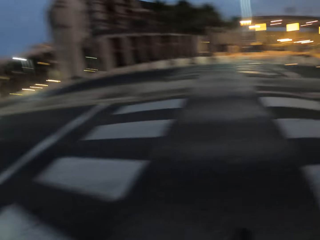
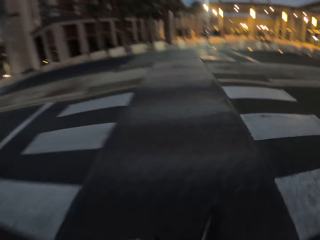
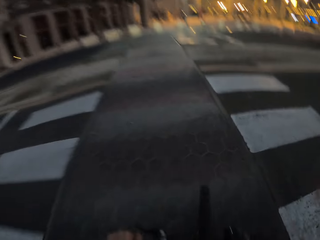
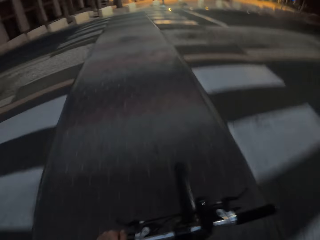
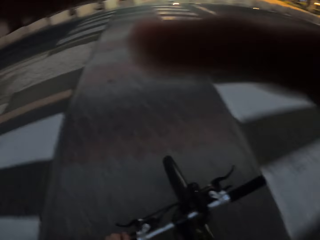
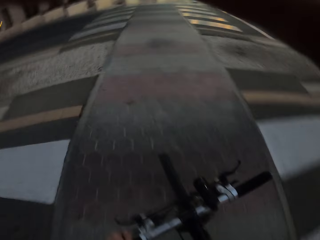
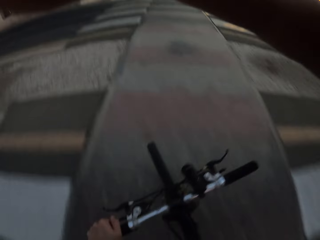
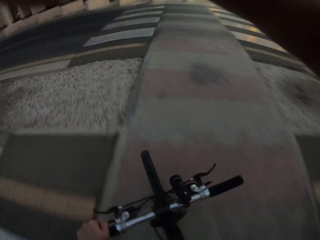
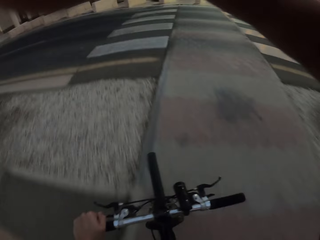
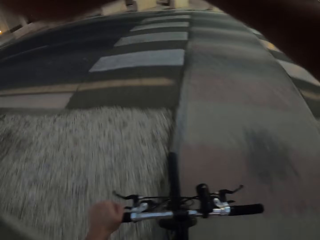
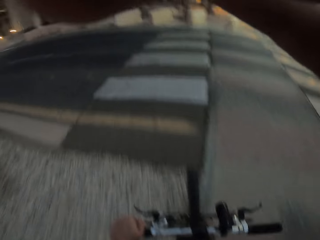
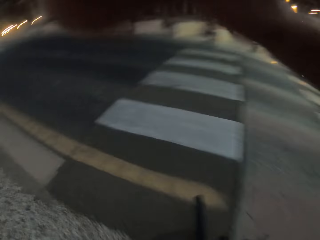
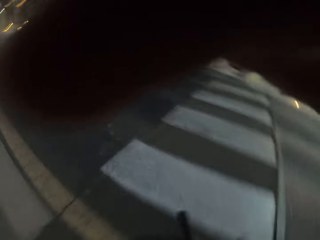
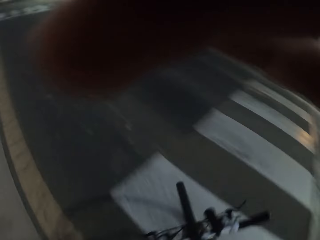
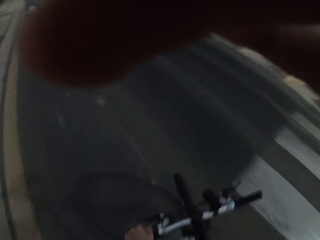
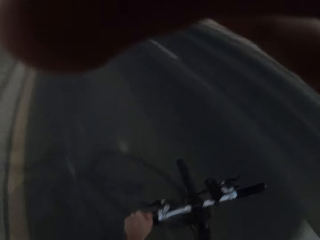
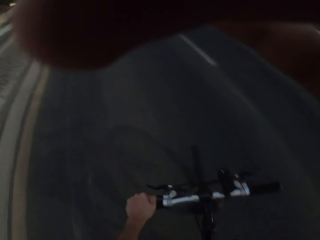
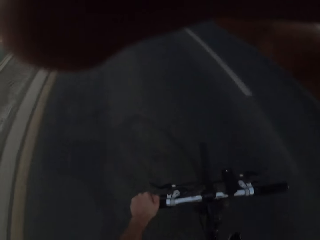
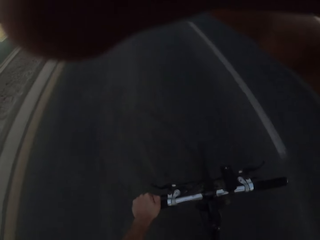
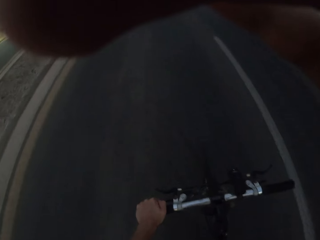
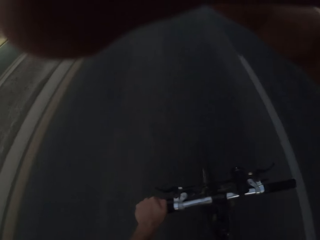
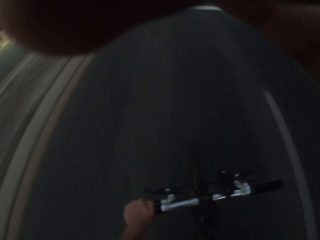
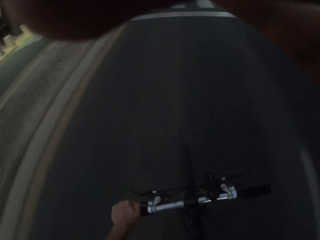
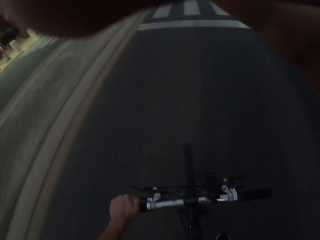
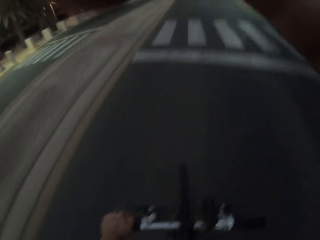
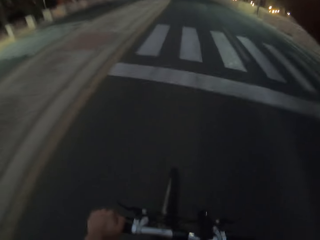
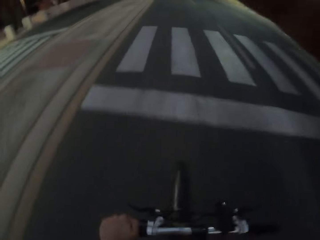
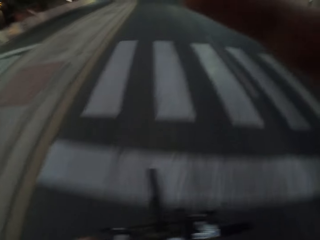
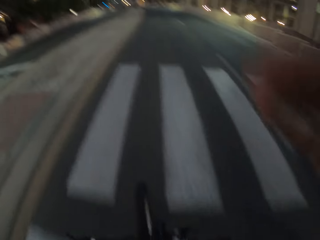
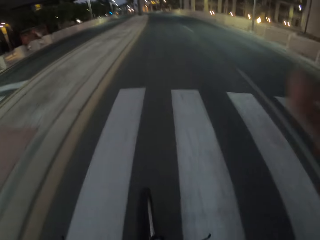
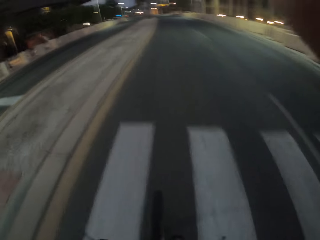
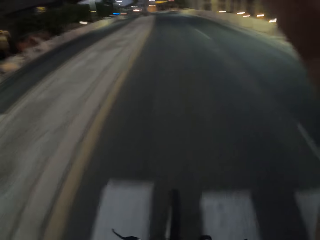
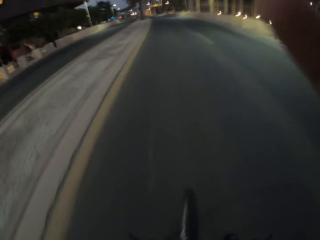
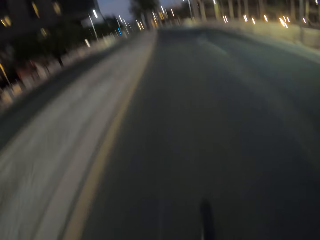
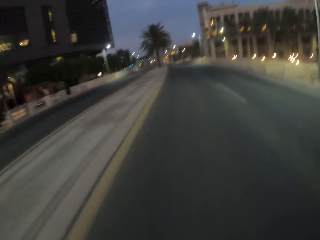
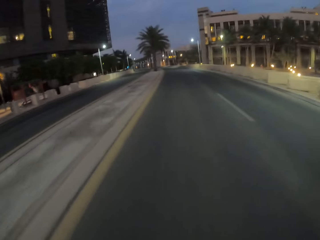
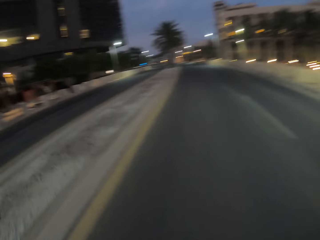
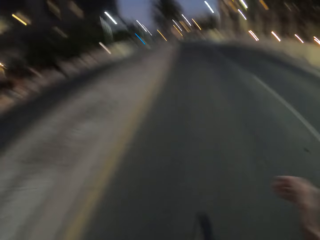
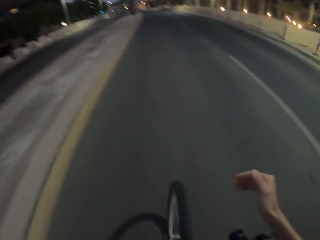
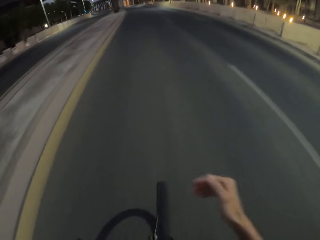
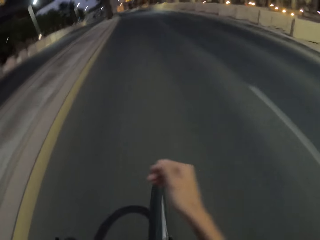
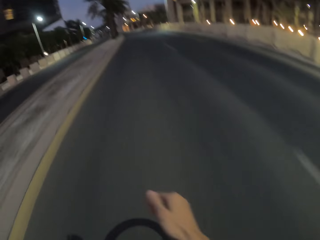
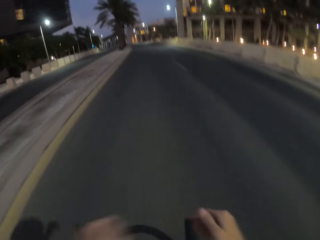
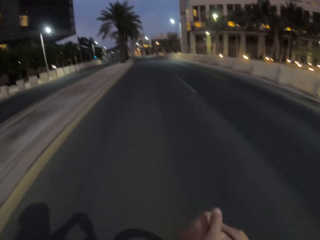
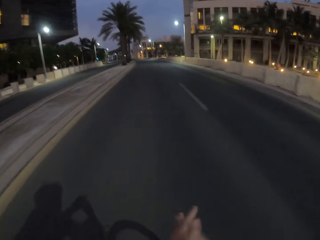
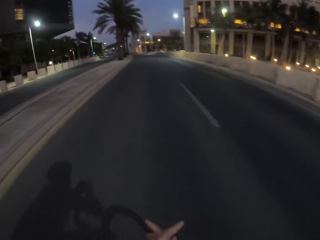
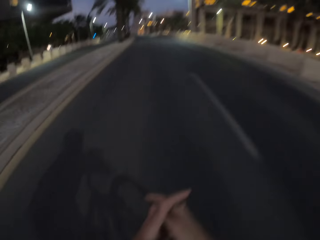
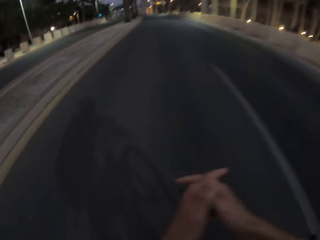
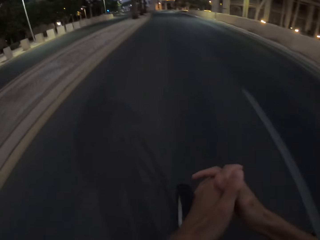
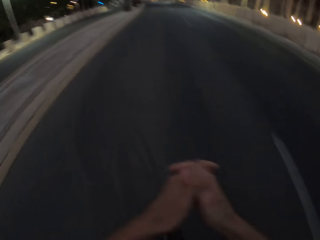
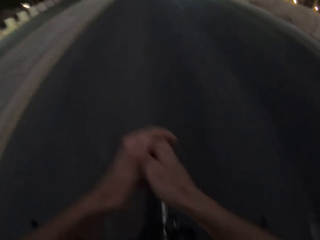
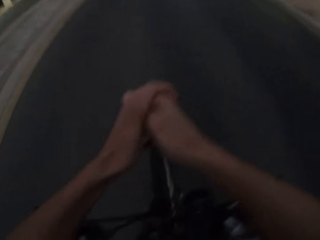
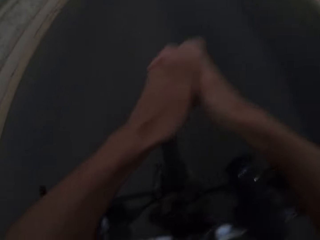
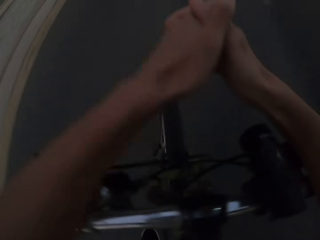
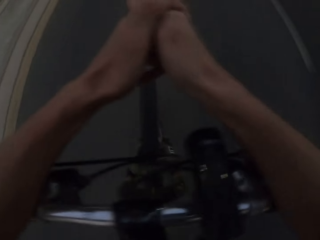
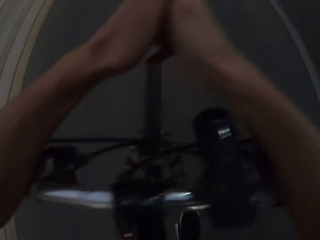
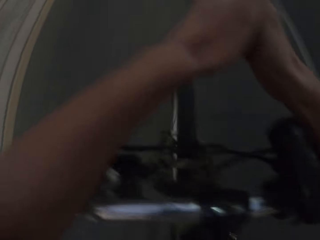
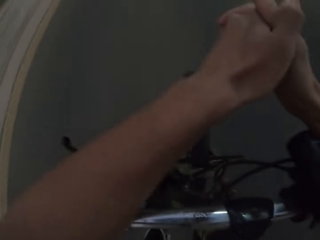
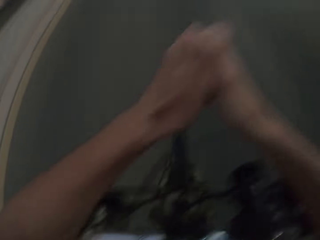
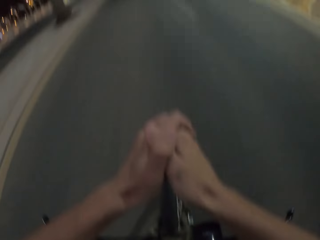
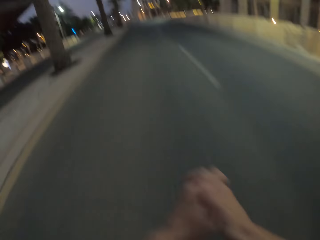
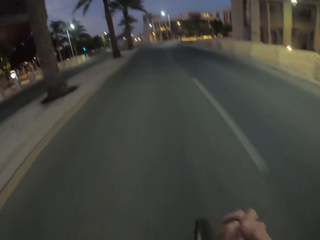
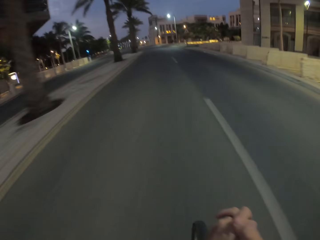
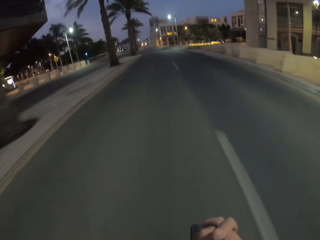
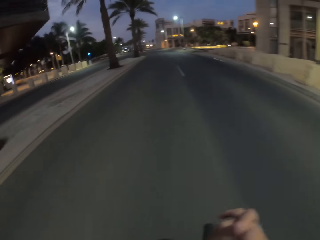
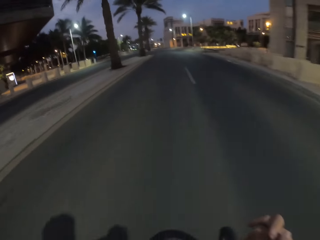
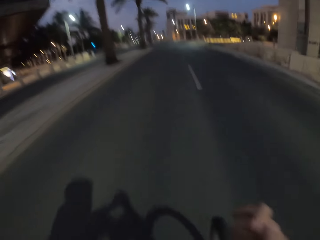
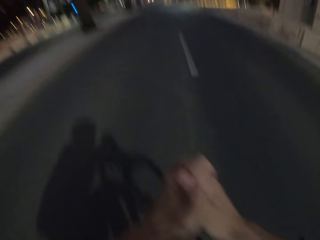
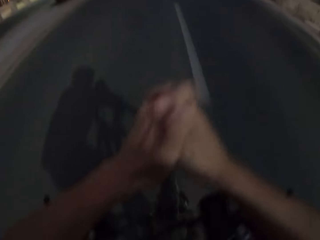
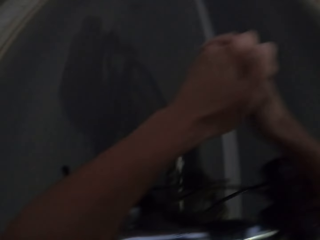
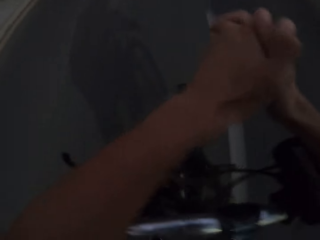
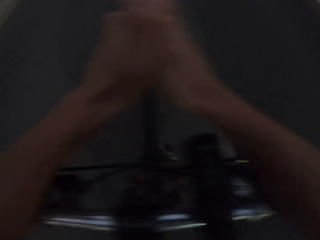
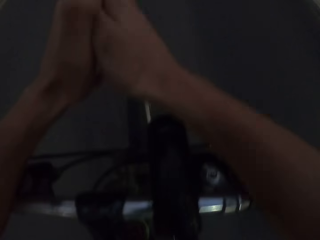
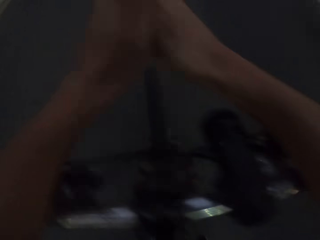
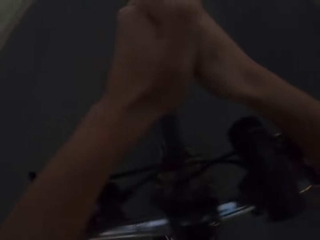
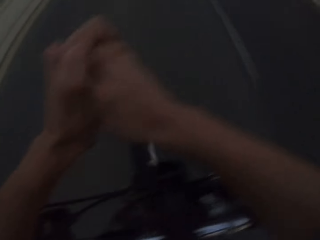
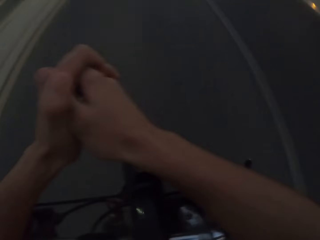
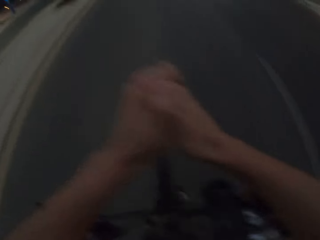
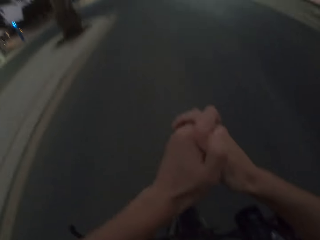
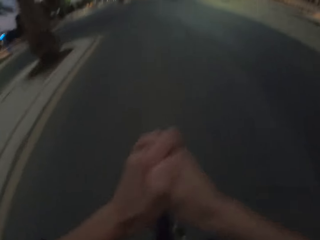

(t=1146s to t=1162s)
The camera wearer raises his hands. He touches the camera. He drops his hand. He holds the bicycle handle. He leans on the bike. He cycles on the road. He intertwines his hands.

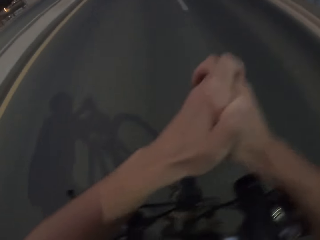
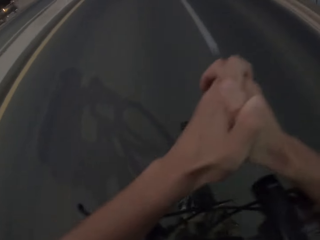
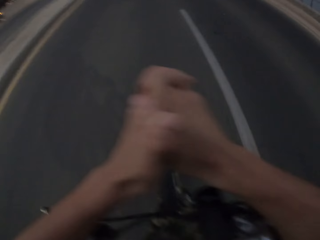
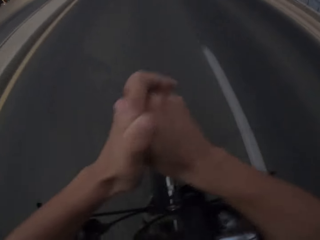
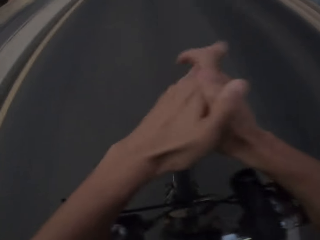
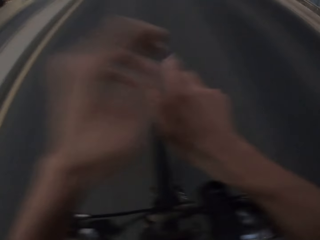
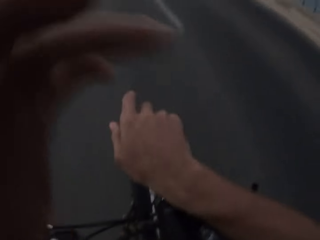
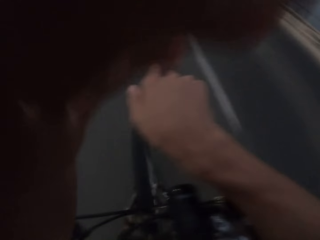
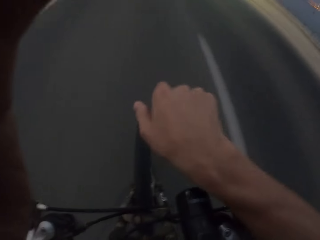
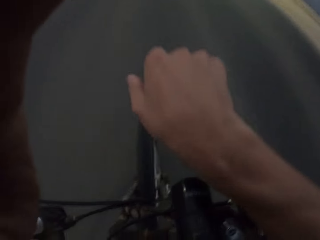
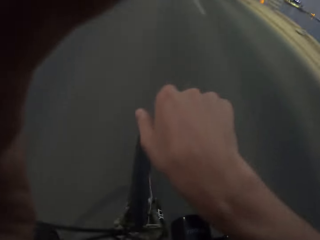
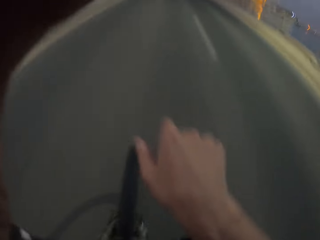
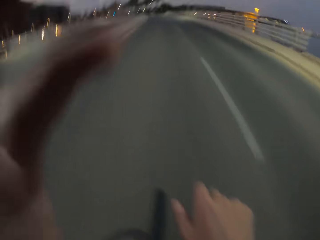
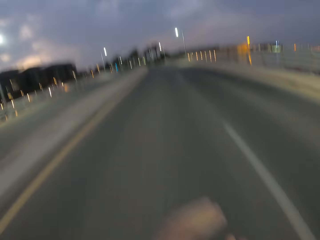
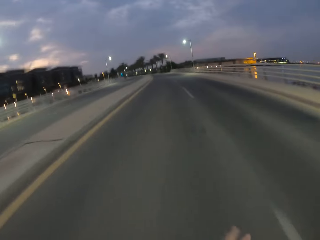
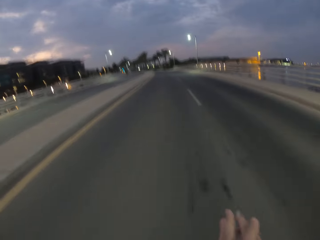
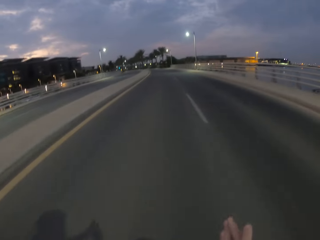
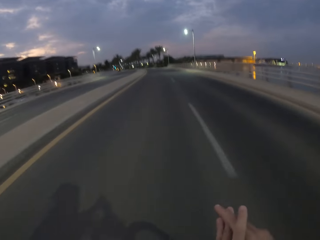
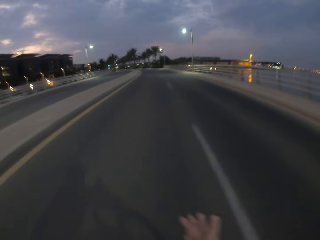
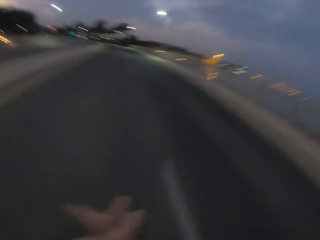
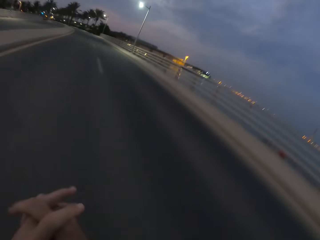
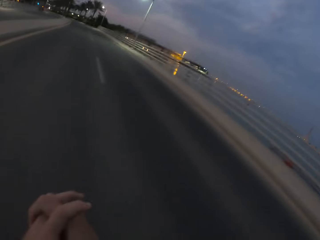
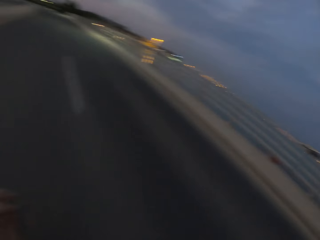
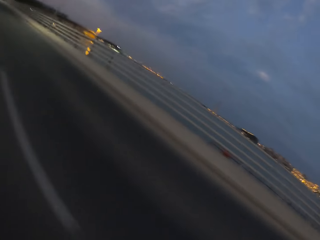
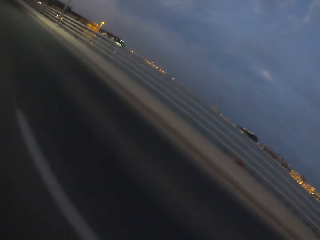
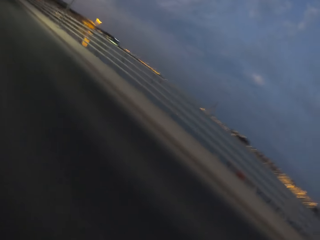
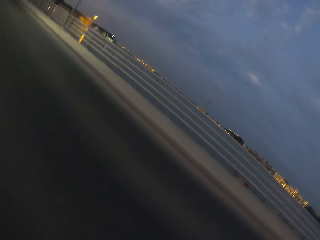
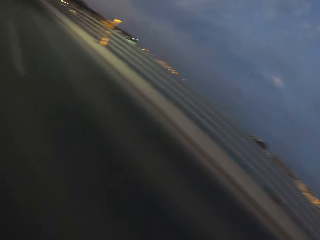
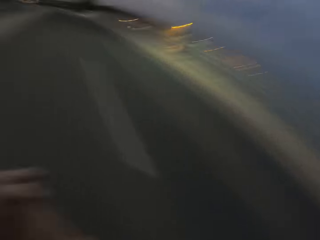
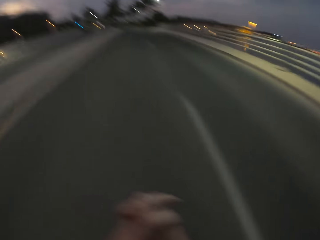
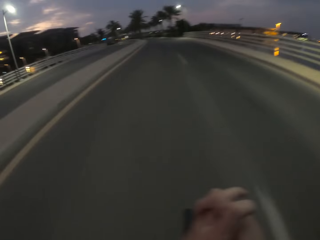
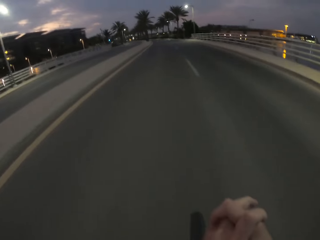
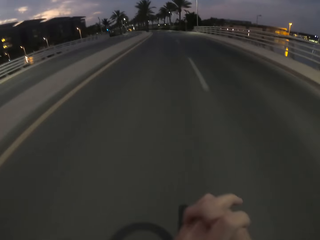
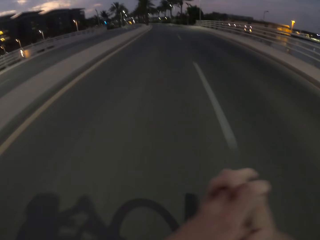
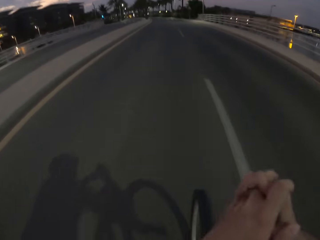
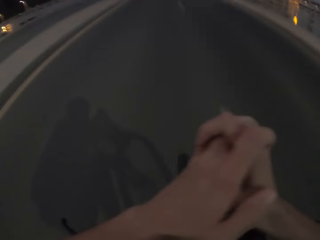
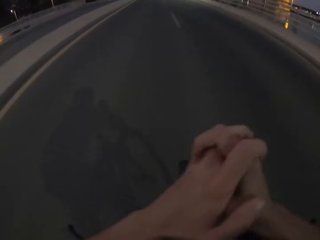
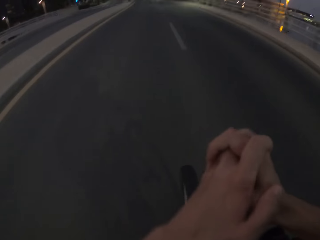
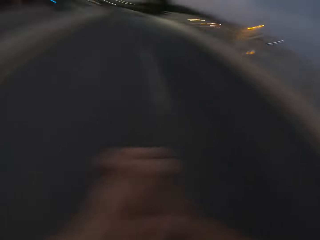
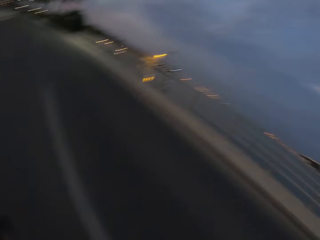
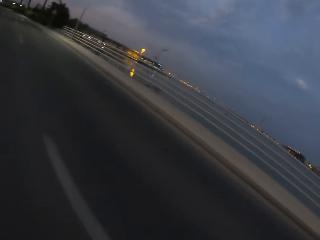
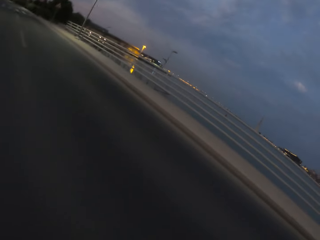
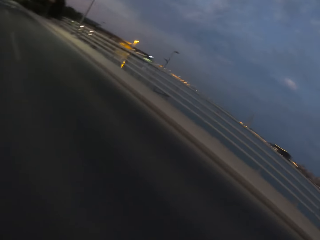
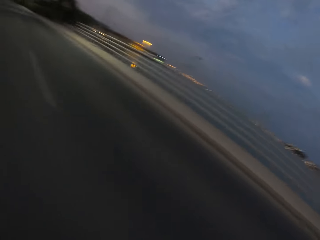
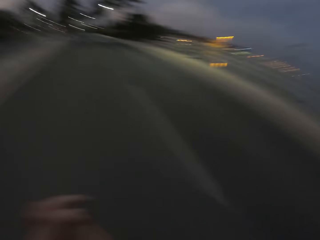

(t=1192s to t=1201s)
The camera wearer touches the camera. He raises his left hand. He drops the hand off. He cycles on the road.
